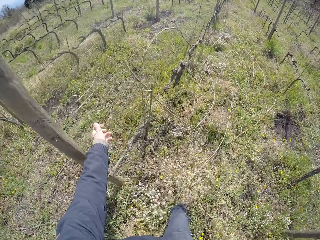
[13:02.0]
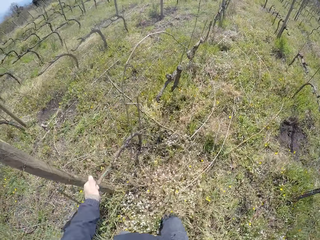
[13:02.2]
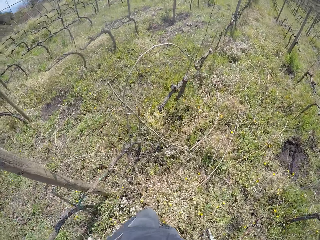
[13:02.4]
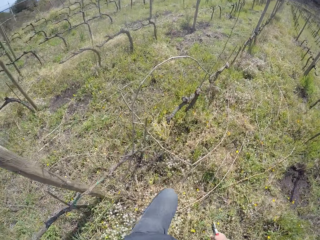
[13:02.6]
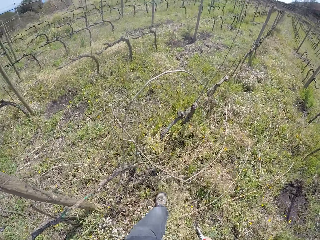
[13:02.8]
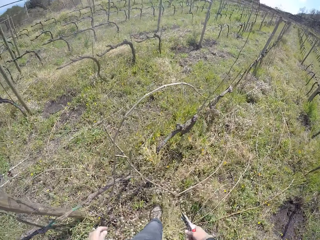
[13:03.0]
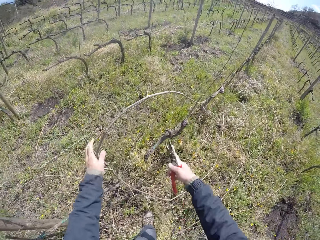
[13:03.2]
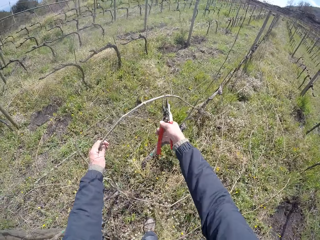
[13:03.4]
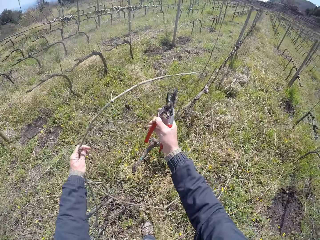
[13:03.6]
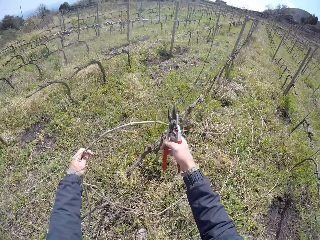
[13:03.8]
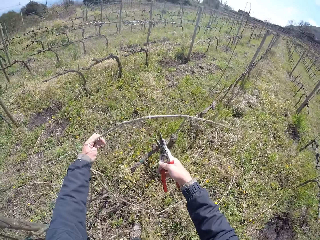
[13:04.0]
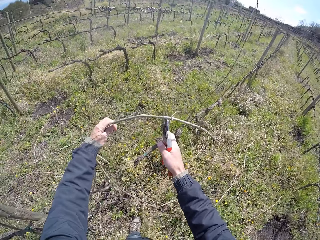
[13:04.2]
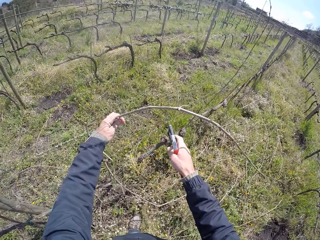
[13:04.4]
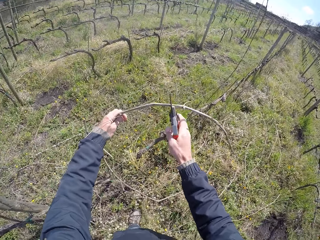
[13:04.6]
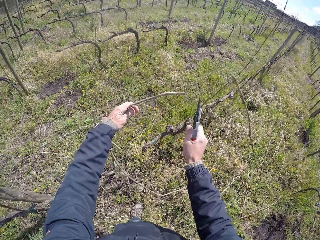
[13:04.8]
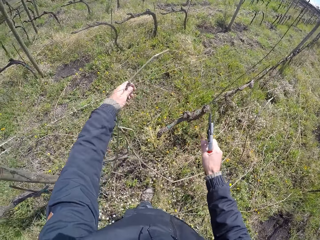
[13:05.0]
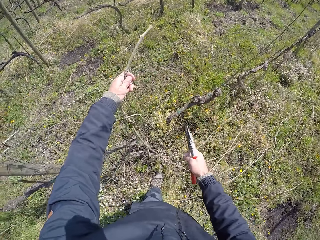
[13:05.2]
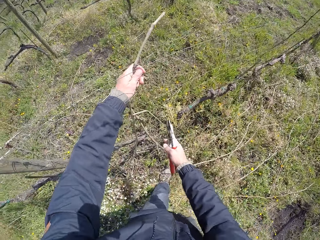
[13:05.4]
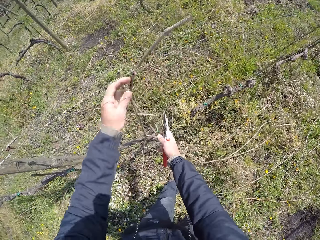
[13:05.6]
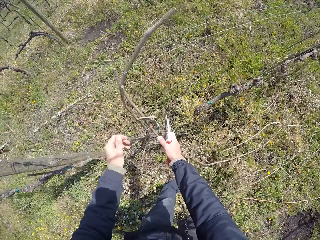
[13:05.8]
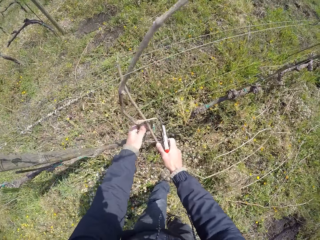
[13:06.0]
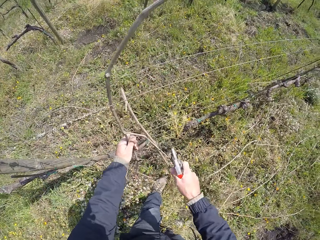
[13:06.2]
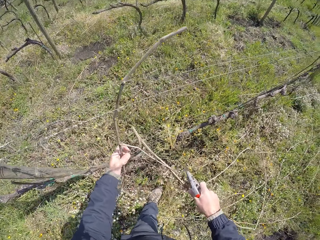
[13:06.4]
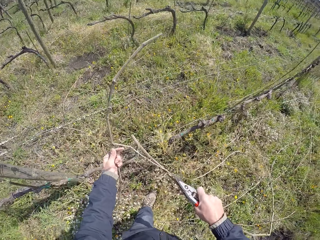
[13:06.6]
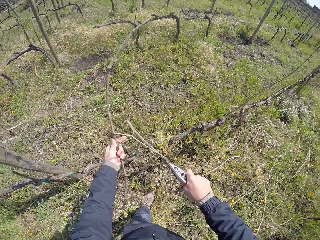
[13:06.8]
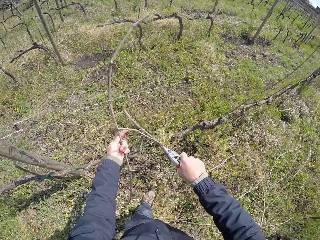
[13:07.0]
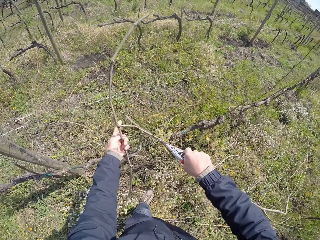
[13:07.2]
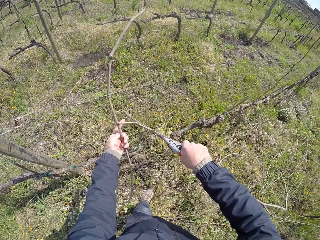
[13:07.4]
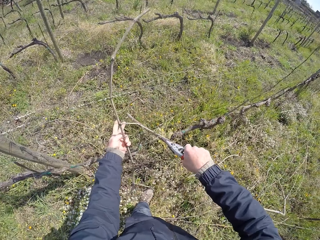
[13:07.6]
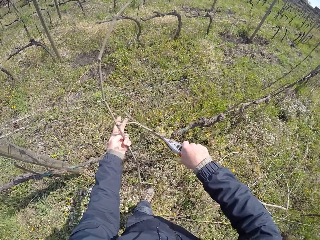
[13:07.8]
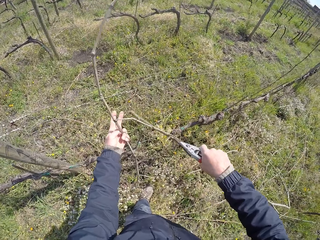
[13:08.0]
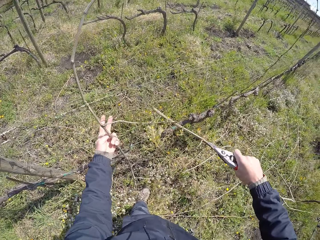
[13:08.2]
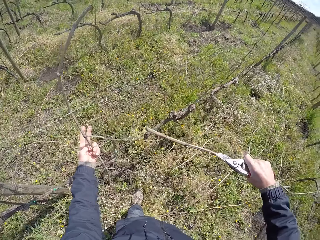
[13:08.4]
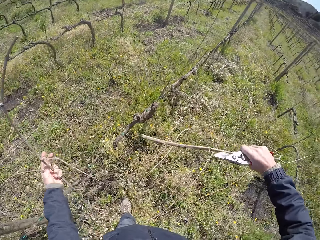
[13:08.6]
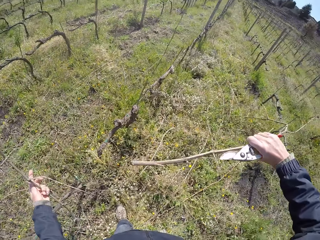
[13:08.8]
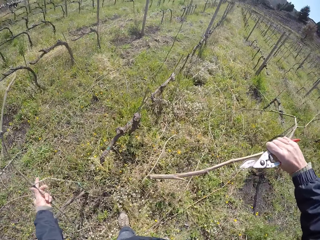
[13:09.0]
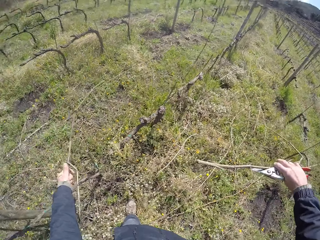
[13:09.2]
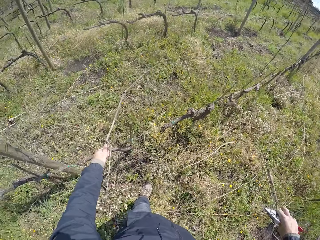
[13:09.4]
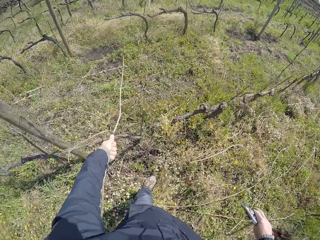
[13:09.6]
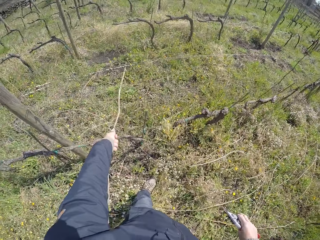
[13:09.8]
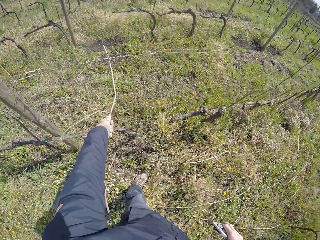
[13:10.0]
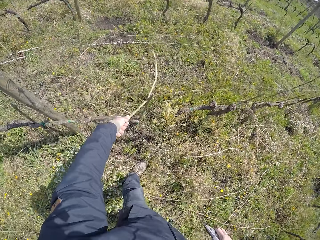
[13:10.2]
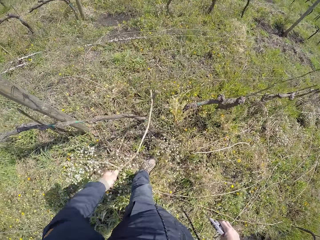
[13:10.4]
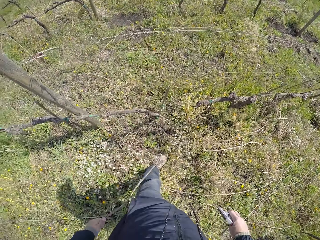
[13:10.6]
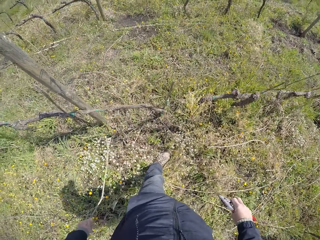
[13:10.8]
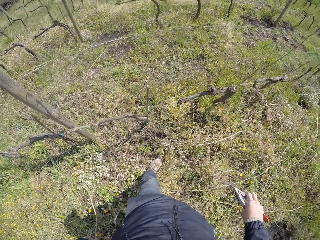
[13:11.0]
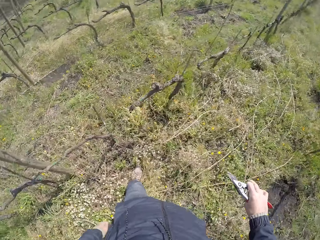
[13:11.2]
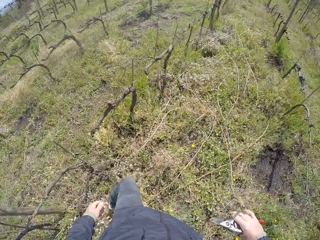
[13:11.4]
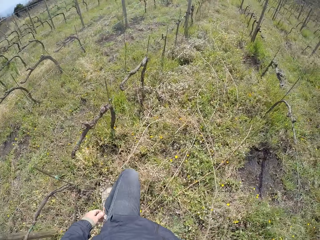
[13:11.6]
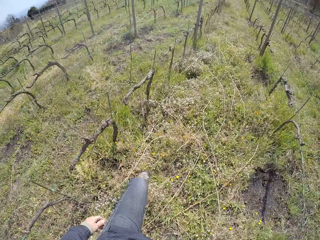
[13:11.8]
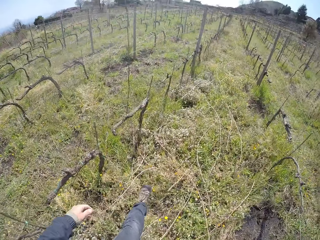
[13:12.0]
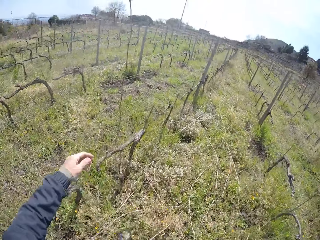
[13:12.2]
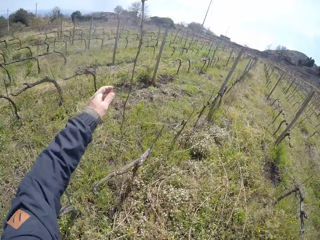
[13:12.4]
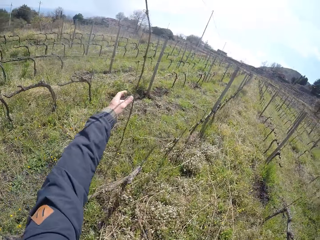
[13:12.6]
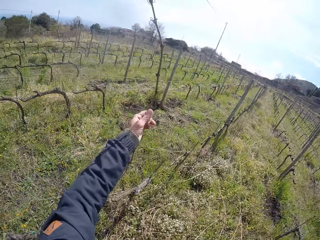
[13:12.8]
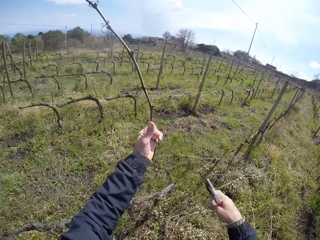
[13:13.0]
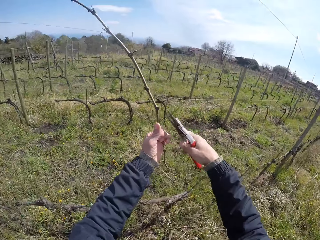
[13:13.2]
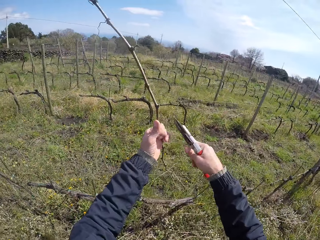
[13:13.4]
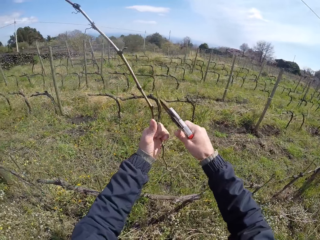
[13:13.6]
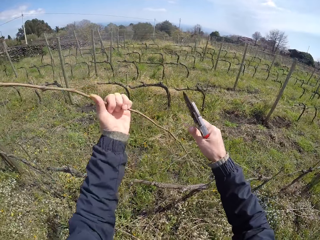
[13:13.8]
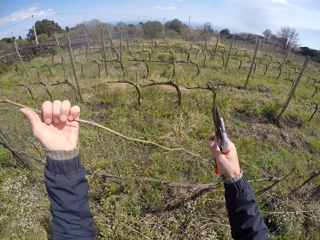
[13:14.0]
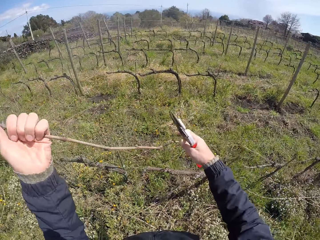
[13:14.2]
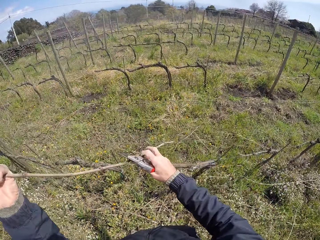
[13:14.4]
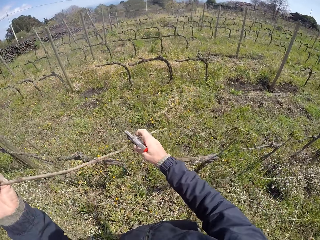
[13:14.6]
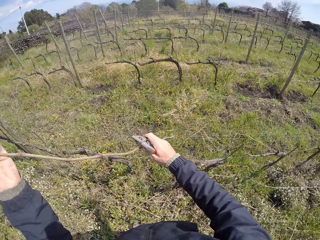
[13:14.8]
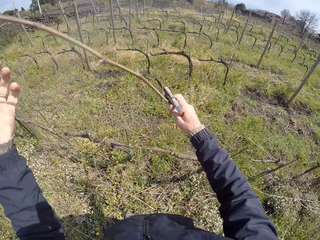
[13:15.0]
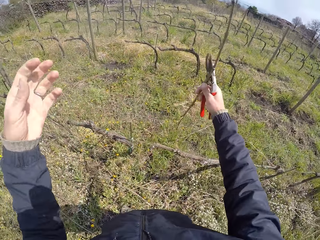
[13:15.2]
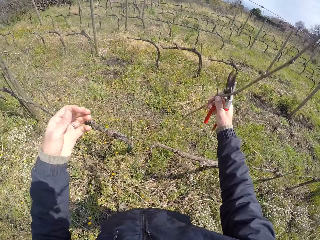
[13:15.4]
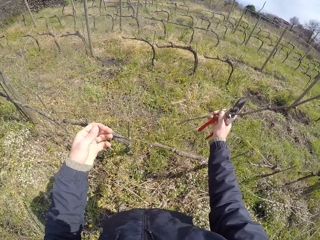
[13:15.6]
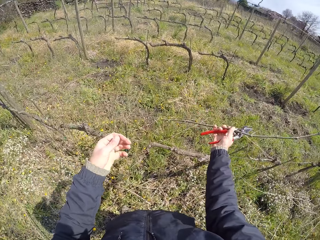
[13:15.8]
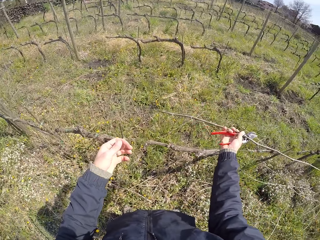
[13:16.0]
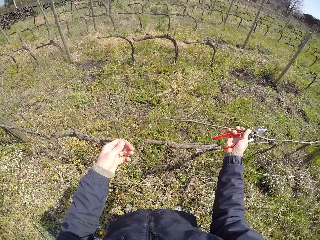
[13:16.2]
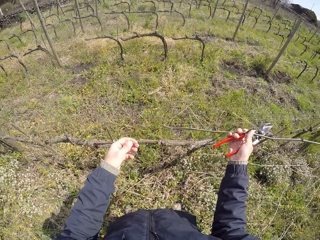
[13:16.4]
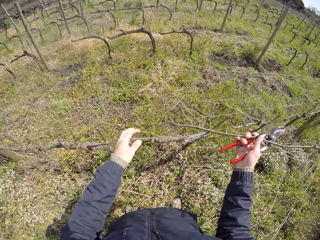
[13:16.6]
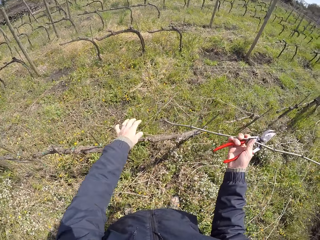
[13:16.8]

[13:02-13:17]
The camera wearer walks in the garden. He pulls a twig from the fence with his left hand. He holds a twig on the fence with his left hand. He prunes the twig on the fence with the pruning shears in his right hand. He holds a twig on the fence with his right hand. He holds the twigs with both hands. He removes a dry branch on the fence. He drops the twig in his right hand on the ground. He drops the twig in his left hand on the ground. He holds a twig on the fence with his right hand. He prunes the twigs with the shears in his right hand. He pulls the twig from the fence with his left hand. He holds the twig with his right hand.

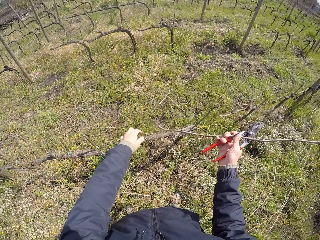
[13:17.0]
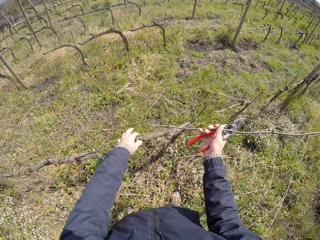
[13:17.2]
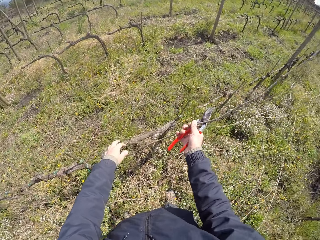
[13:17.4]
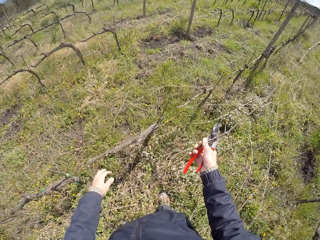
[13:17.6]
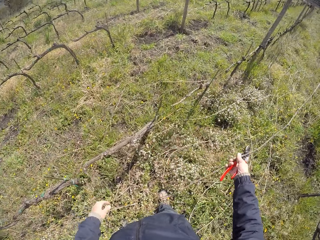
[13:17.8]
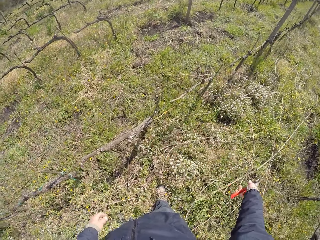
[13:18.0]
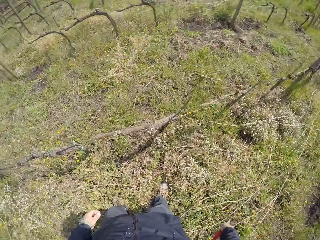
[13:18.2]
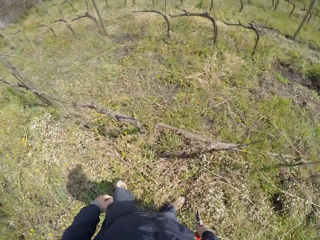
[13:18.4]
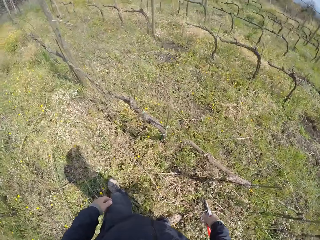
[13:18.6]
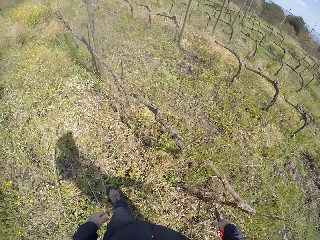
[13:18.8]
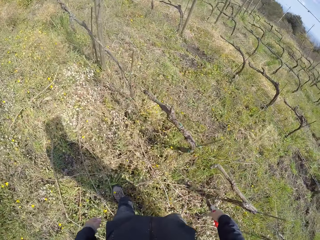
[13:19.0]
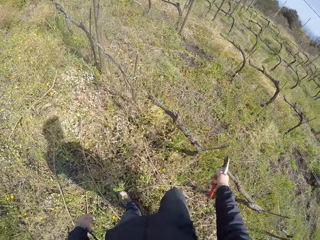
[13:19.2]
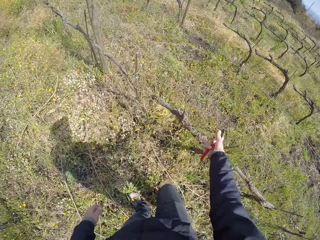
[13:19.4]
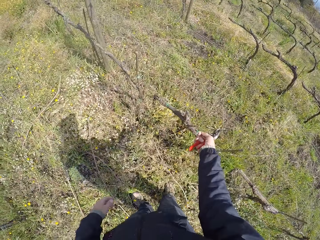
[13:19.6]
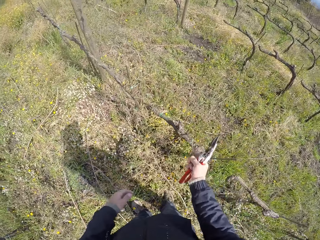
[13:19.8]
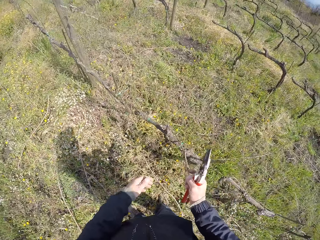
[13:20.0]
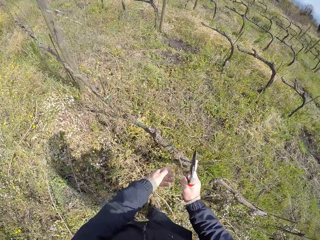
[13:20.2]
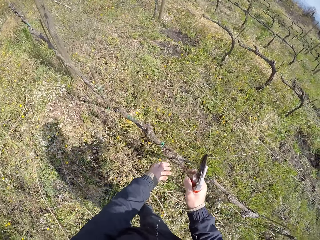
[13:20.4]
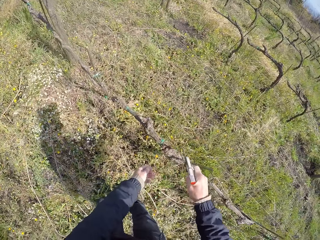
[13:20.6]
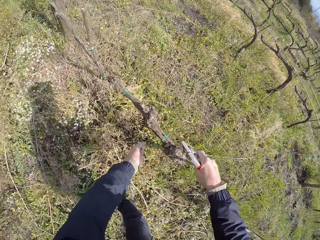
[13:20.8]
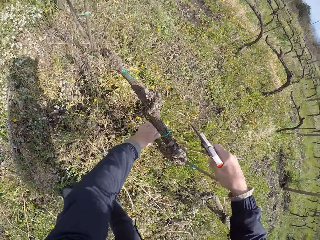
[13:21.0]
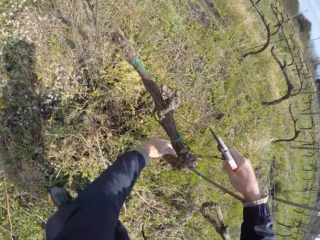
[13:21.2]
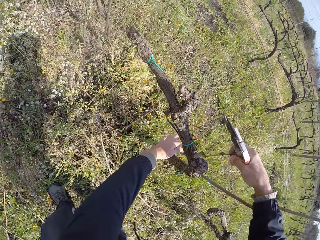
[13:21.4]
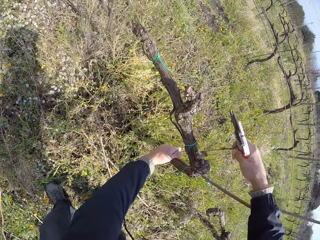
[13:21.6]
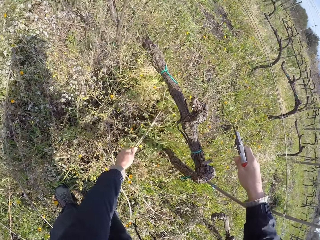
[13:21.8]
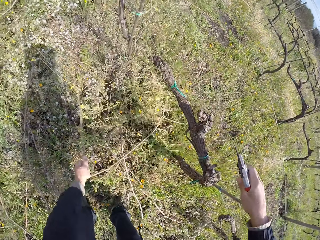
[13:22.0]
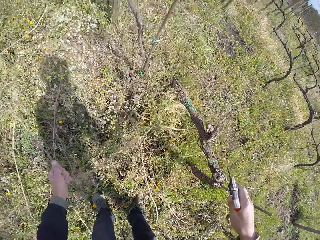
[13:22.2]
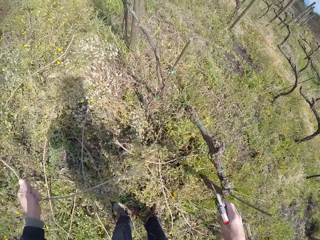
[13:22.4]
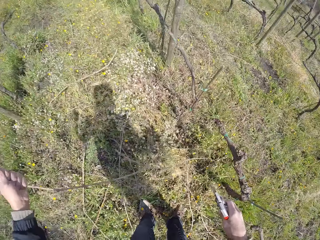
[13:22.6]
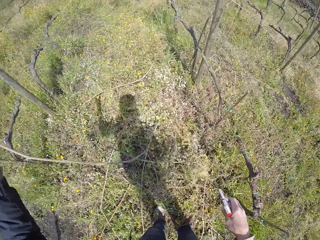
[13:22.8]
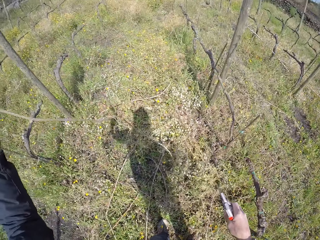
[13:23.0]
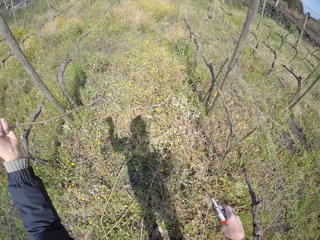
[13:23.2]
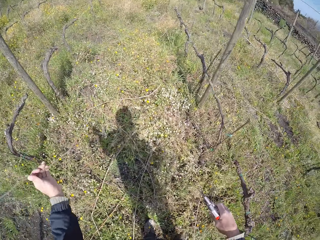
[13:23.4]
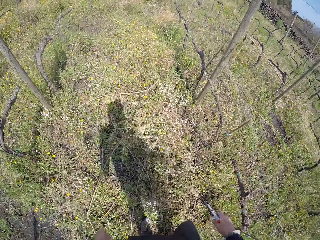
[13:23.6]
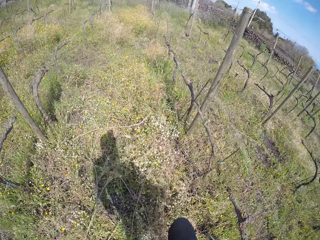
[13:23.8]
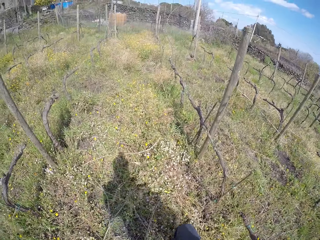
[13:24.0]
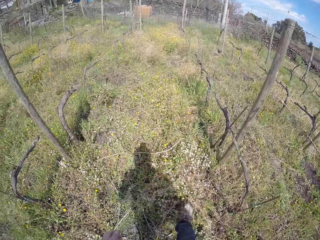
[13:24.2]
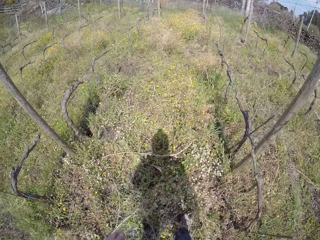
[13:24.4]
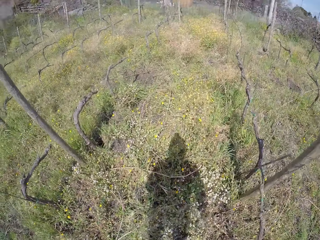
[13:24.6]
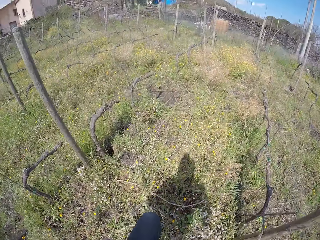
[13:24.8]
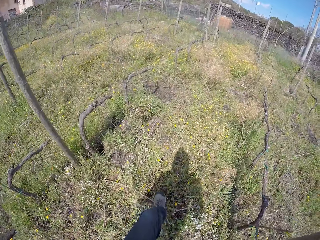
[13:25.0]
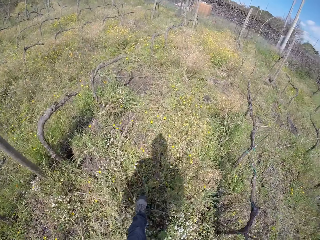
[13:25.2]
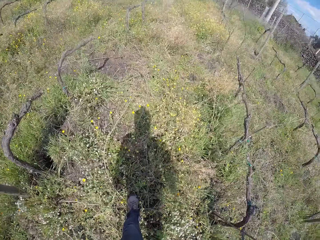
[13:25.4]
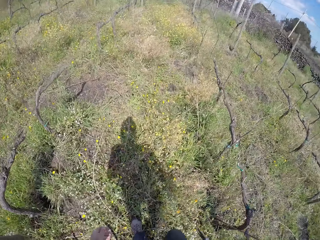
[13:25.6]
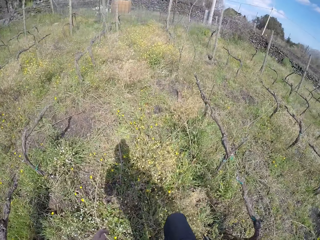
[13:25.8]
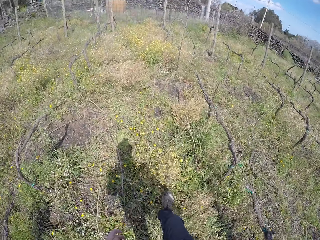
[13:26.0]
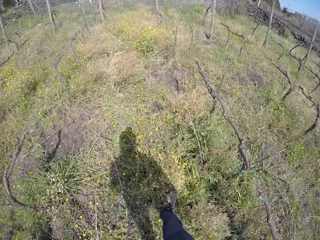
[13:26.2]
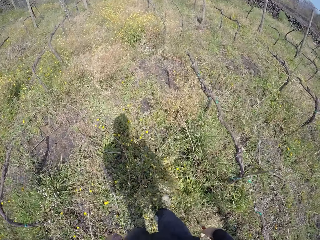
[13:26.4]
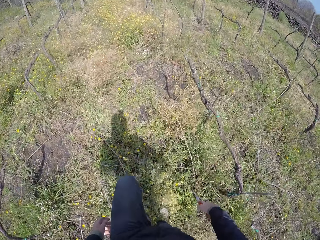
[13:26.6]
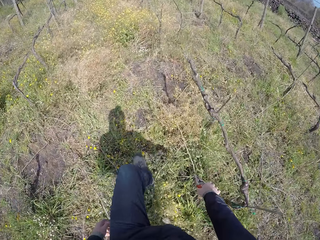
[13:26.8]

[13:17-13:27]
The camera wearer drops the twig in his right hand on the ground. He turns around. He pulls a twig from the fence with his right hand. He removes the twig from the fence with both hands. He removes the twig from the fence with his left hand. He drops the twig in his left hand on the ground. He walks in the garden.
